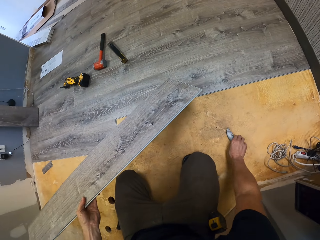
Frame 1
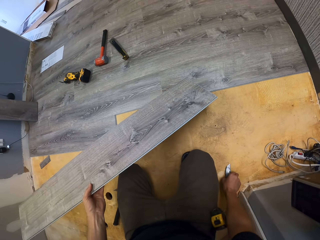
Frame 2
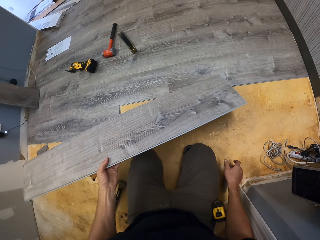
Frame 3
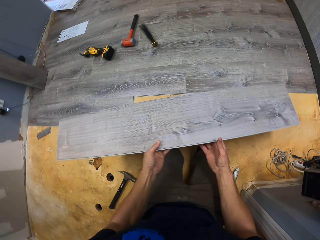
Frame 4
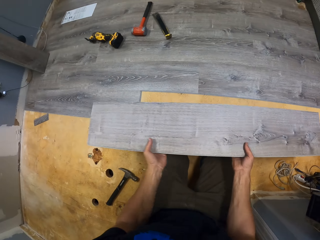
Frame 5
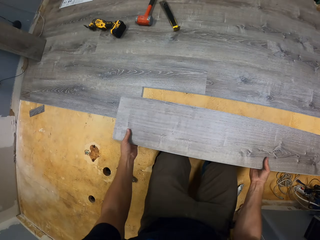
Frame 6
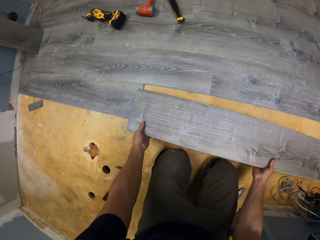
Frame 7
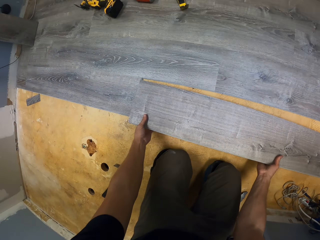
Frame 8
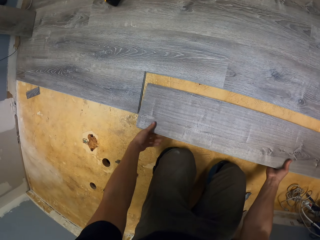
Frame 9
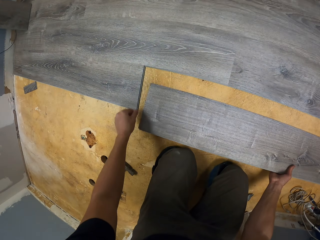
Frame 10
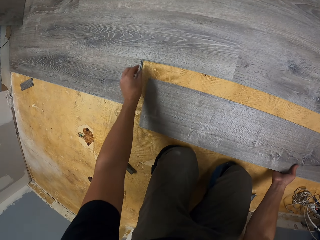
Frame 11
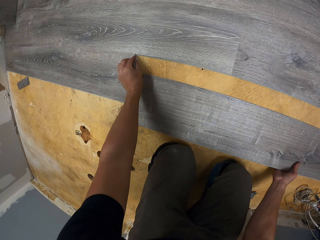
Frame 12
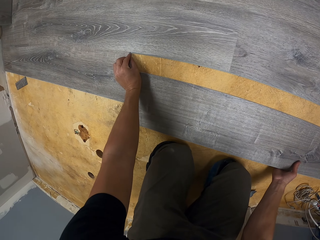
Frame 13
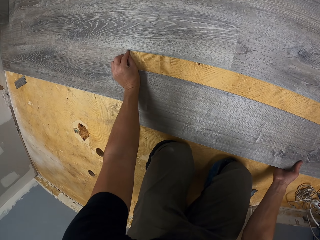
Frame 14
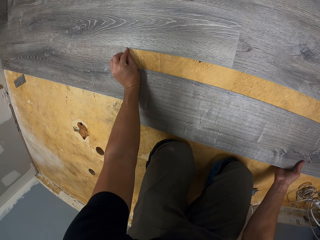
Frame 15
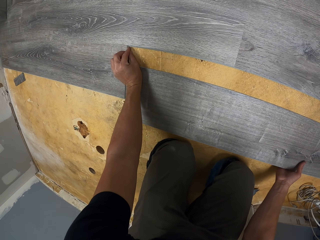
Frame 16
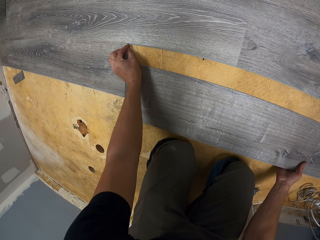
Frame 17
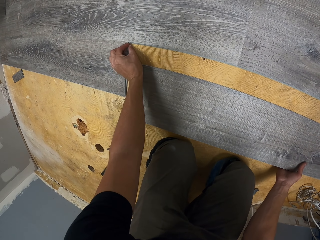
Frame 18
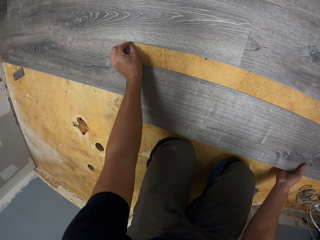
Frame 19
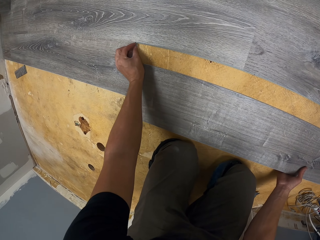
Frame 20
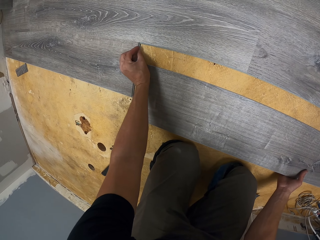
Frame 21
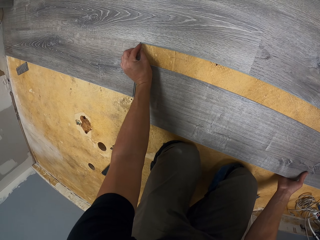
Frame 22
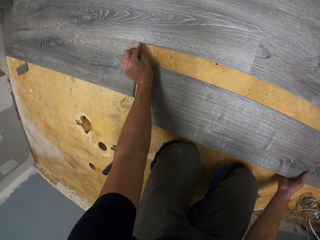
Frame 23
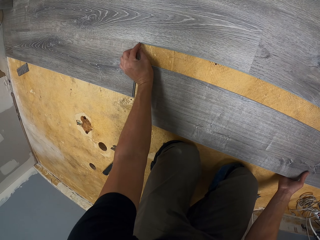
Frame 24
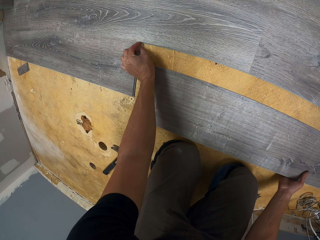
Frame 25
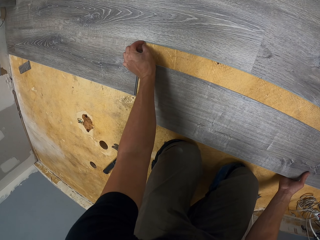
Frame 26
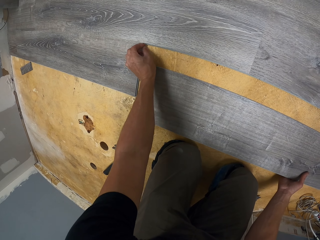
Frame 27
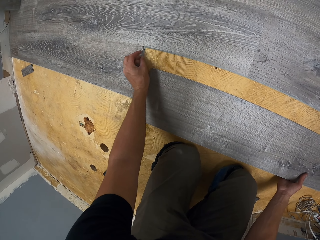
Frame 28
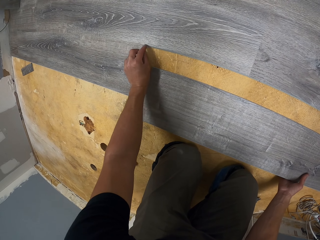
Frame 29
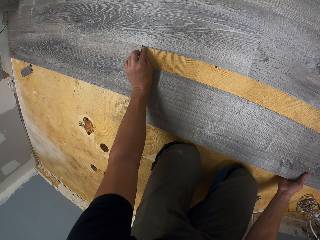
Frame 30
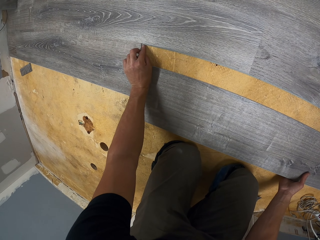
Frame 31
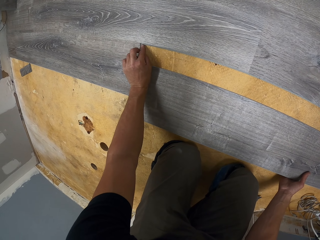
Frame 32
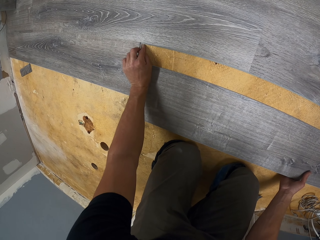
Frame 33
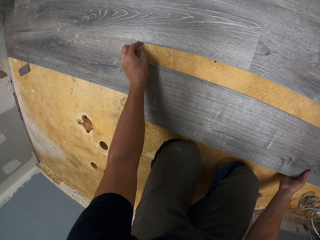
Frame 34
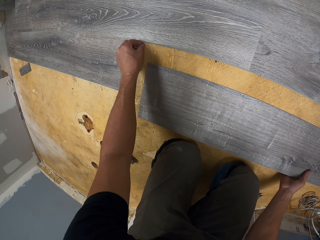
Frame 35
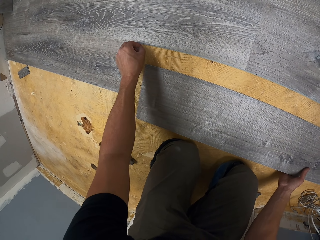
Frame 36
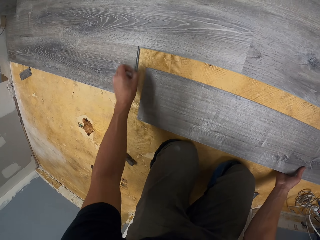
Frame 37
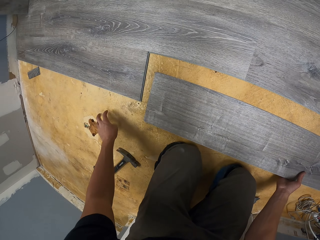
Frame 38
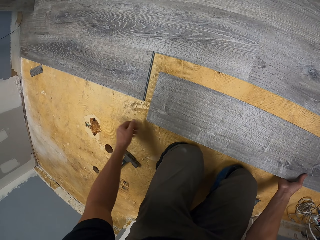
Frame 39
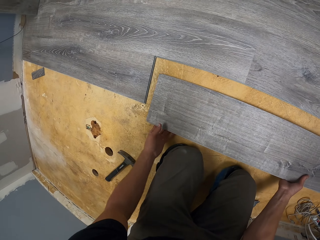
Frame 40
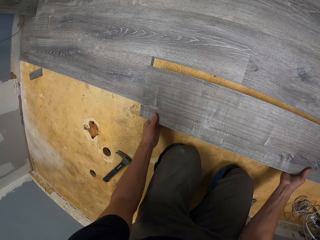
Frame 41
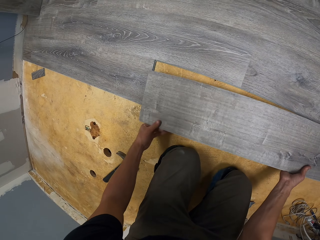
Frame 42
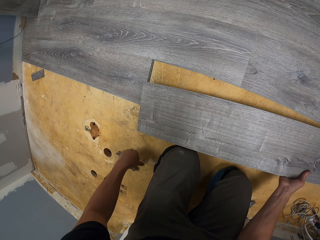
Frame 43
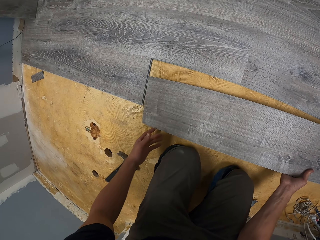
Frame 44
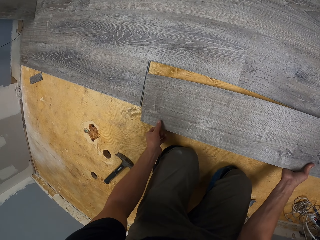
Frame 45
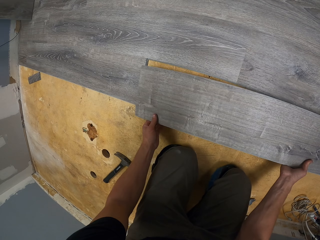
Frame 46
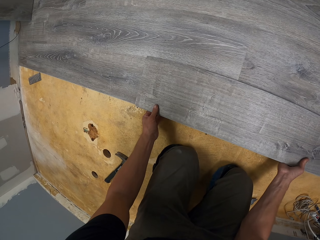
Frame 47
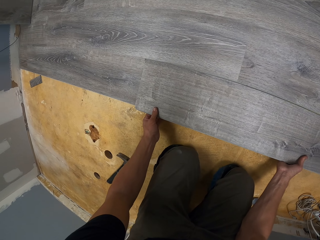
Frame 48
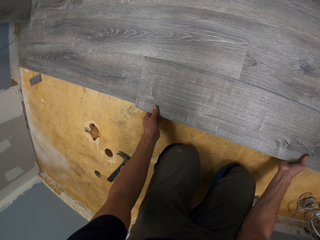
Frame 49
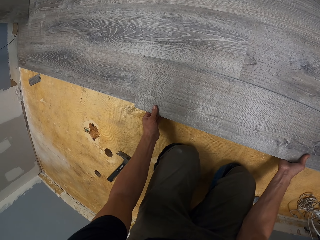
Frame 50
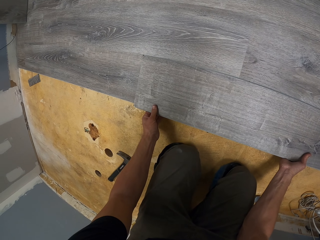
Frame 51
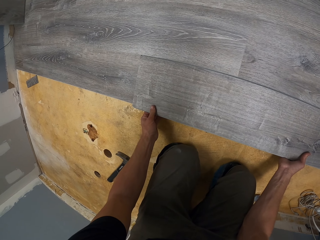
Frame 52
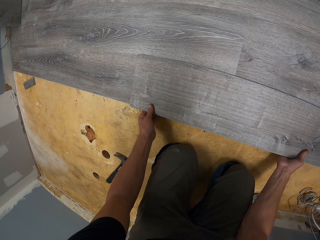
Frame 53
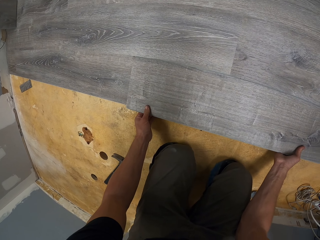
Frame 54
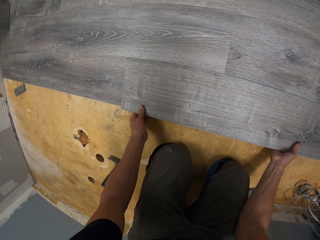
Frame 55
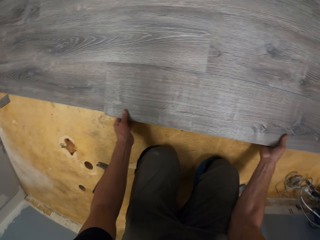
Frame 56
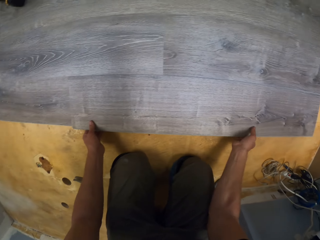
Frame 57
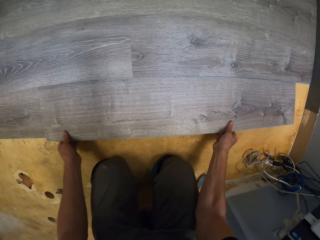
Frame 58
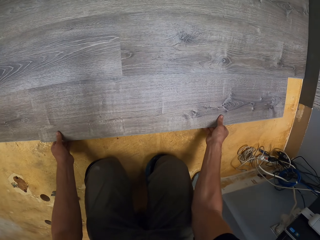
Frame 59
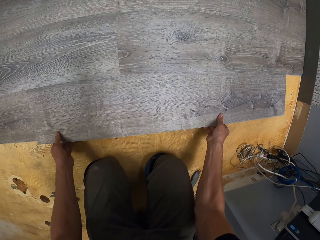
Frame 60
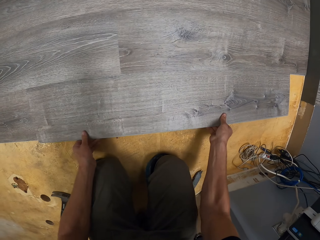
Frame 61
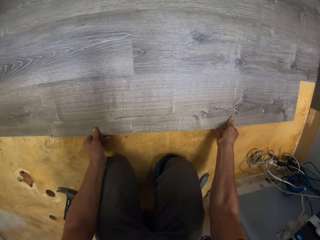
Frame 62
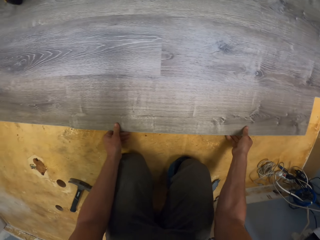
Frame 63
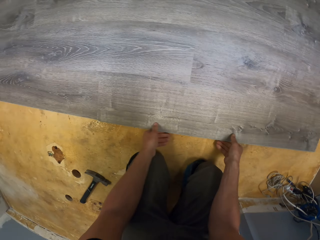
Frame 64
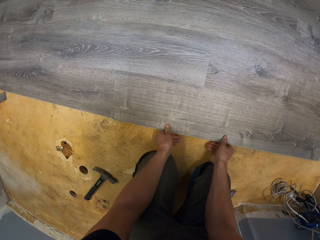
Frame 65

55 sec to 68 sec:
The camera wearer moves the utility knife towards himself. He holds the plywood with both his hands. He places the plywood on the floor. He fixes the wood on the floor. He removes the dust from the plywood with his fingers. He throws something on the floor. He holds the plywood with both his hands. He places the plywood on the floor. He fixes the wood on the floor.

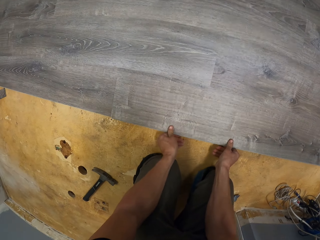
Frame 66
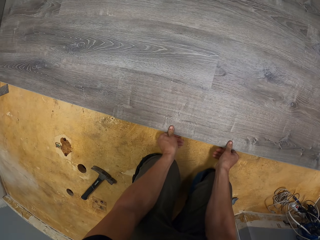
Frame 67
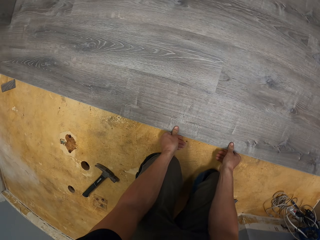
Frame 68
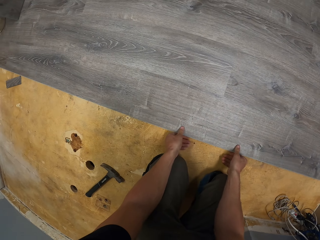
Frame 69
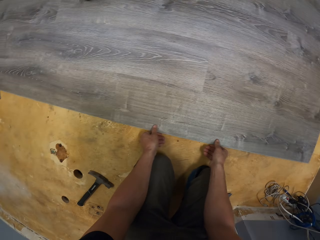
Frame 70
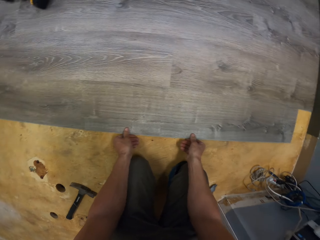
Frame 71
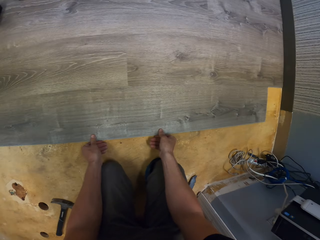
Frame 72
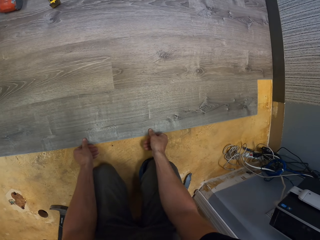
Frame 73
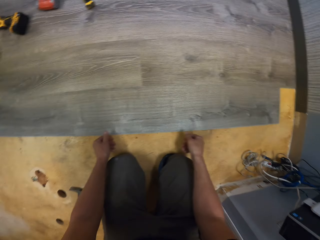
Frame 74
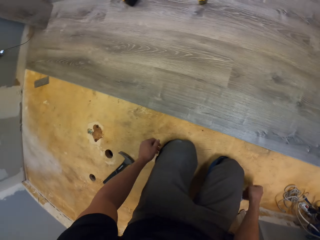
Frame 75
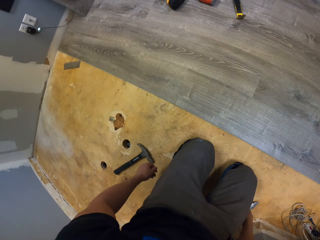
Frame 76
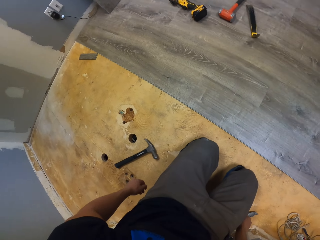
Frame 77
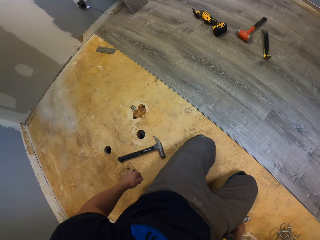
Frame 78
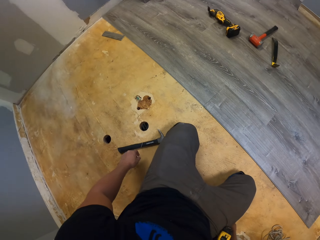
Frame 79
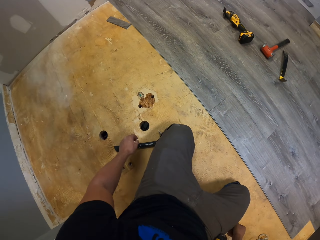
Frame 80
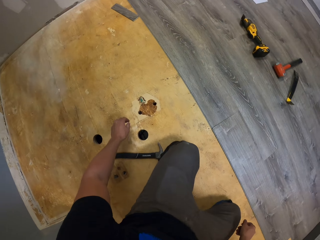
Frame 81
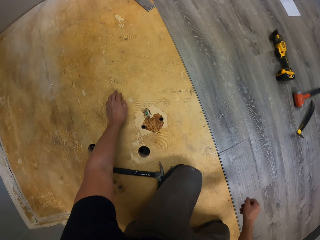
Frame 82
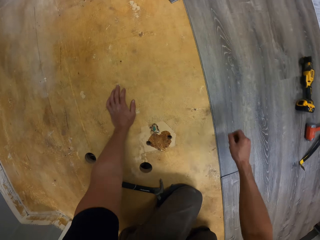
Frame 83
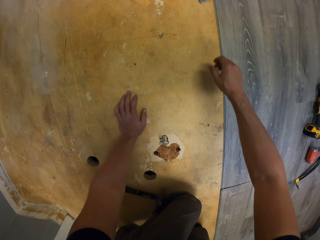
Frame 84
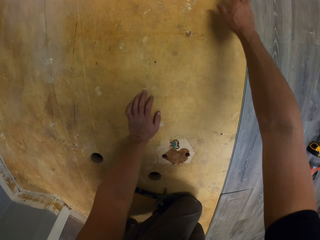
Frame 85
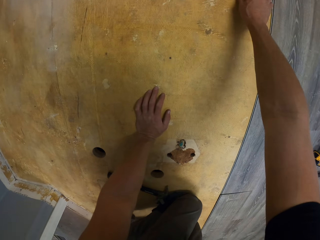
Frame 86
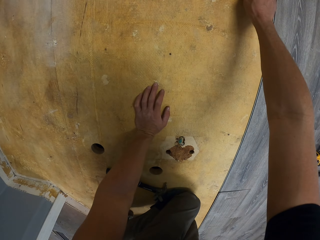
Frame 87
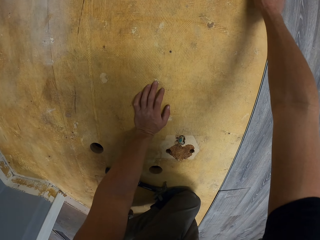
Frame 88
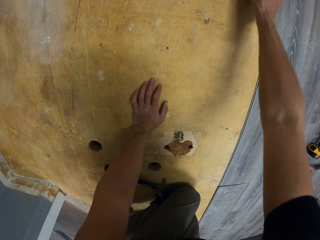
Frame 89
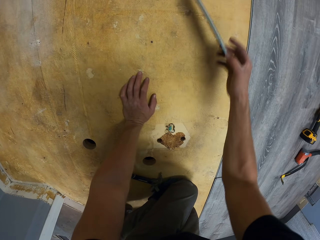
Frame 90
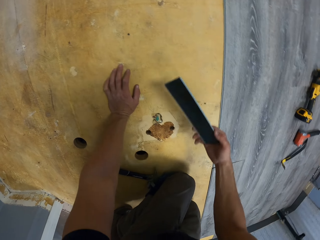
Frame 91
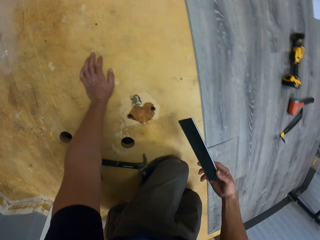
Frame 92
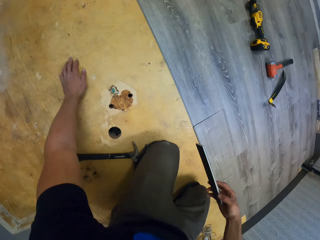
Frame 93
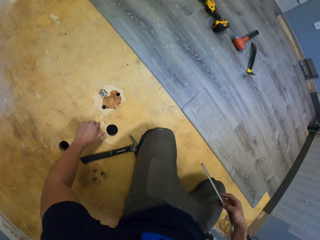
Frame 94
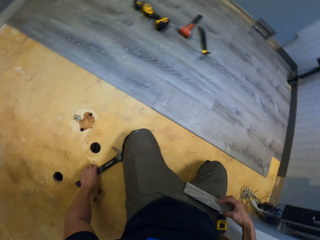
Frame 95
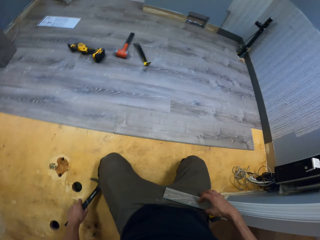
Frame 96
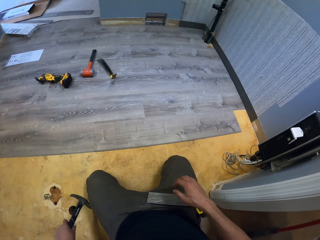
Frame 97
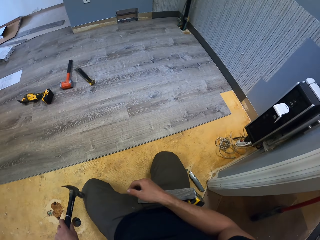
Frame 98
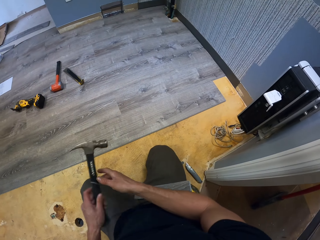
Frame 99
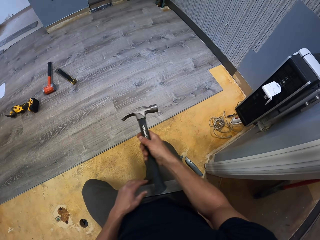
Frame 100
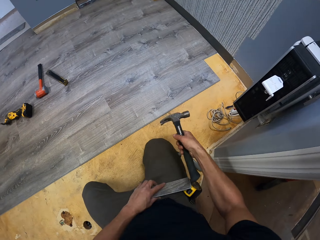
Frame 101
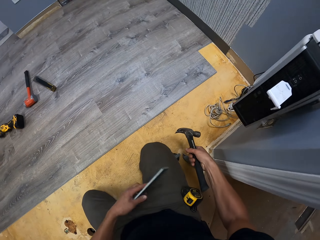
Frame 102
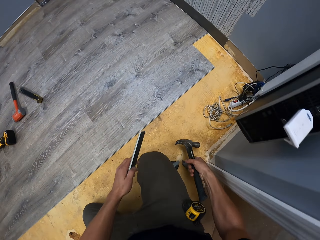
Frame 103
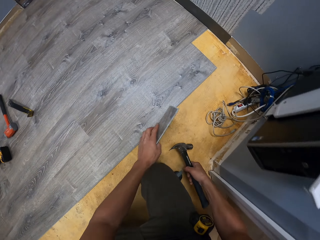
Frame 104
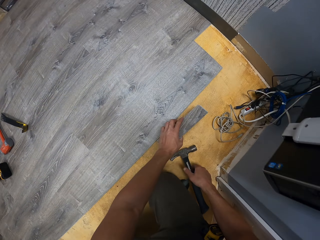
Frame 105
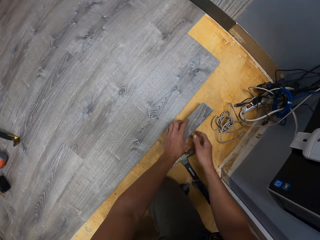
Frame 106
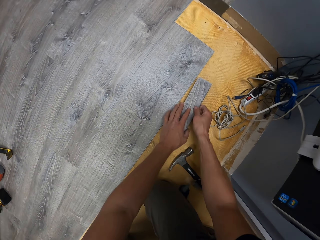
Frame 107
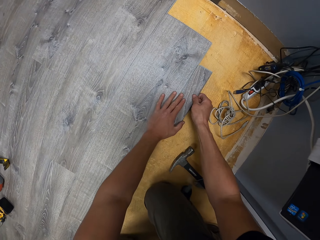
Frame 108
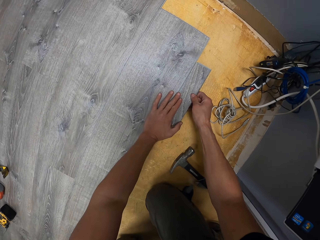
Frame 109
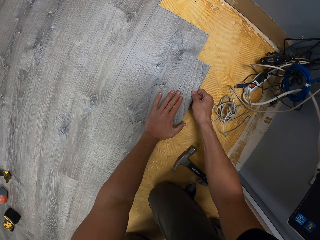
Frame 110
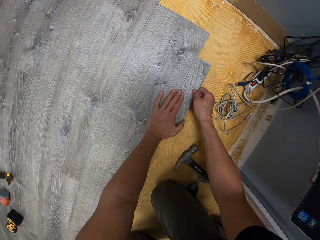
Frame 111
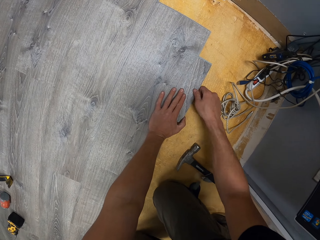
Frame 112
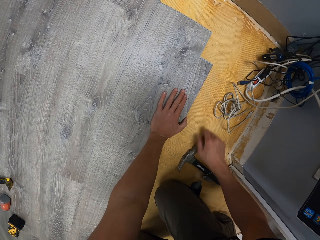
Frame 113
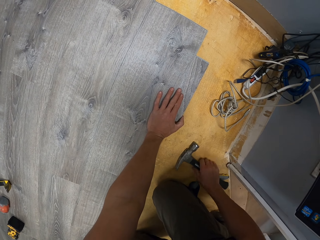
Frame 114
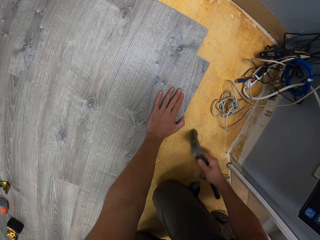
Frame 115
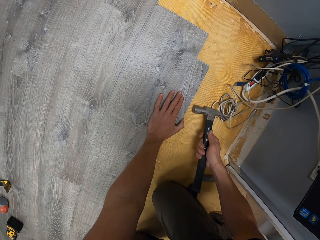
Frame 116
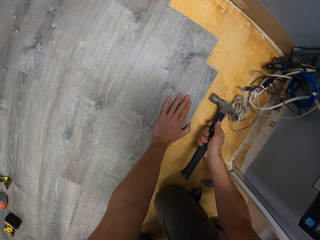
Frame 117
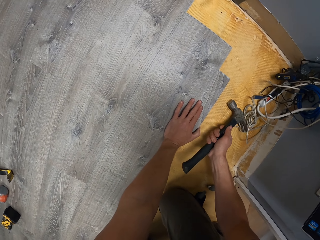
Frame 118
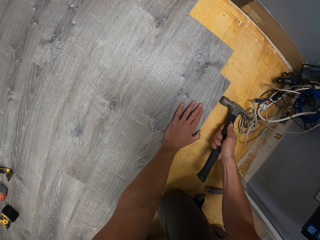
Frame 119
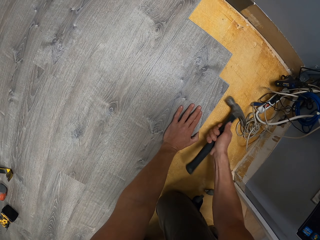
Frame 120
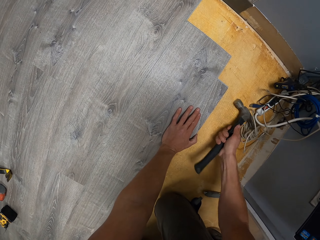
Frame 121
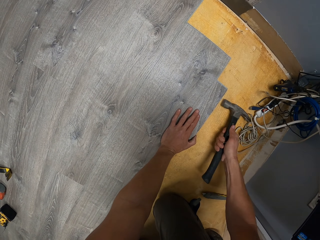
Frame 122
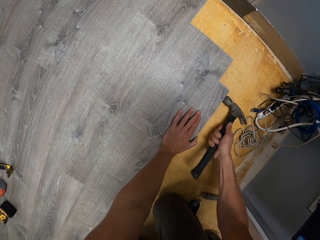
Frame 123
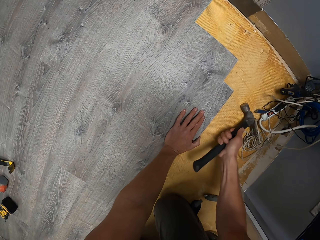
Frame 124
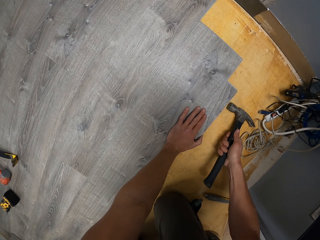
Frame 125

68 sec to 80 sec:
The camera wearer looks at the wood. He reaches for another plywood. He puts the hand on the floor. He picks the piece of wood. He returns back to his original position. He holds the piece of wood. He picks up the hammer. He places the plywood on his hip or lap. He places the hammer in his right hand. He holds the hammer with his right hand. He picks up the plywood. He places the hammer on the floor. He holds the plywood with both his hands. He places the plywood on the floor. He fixes the piece of wood on the floor. He picks up the hammer. He hits the plywood with the hammer.
